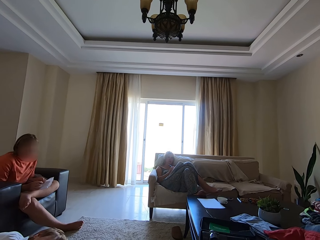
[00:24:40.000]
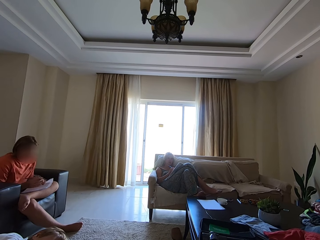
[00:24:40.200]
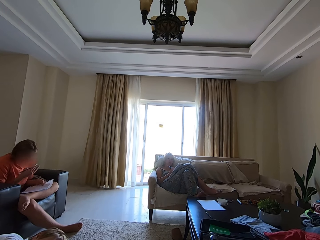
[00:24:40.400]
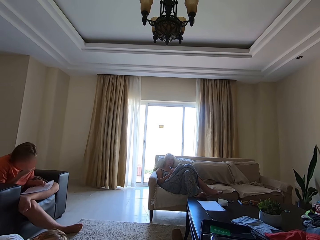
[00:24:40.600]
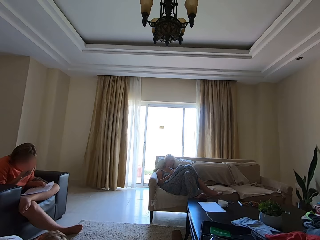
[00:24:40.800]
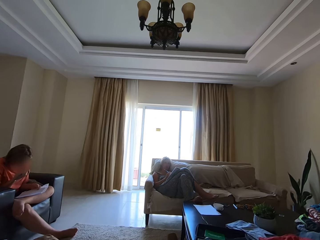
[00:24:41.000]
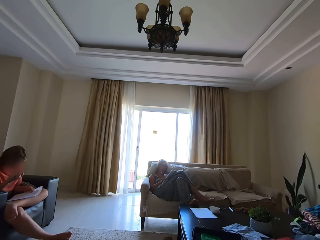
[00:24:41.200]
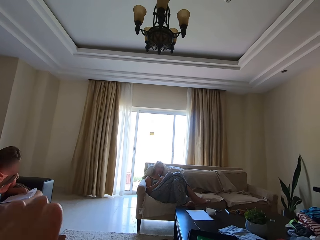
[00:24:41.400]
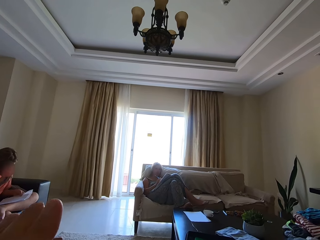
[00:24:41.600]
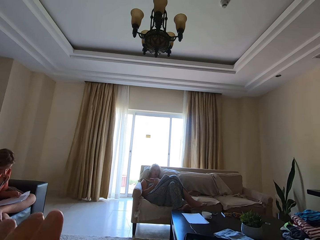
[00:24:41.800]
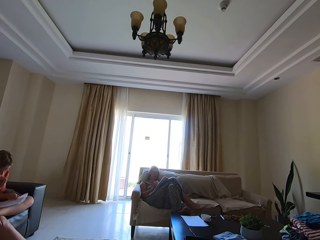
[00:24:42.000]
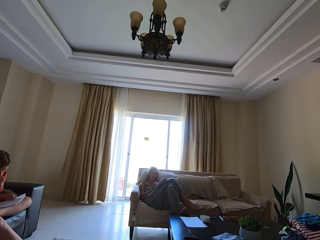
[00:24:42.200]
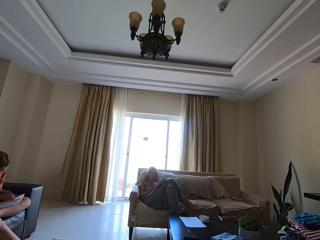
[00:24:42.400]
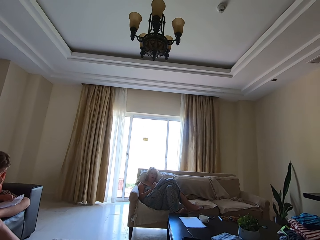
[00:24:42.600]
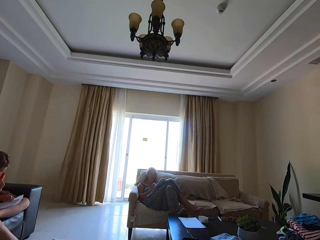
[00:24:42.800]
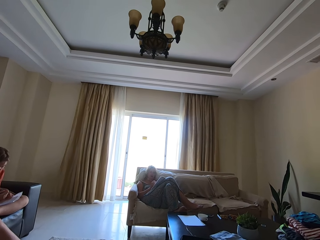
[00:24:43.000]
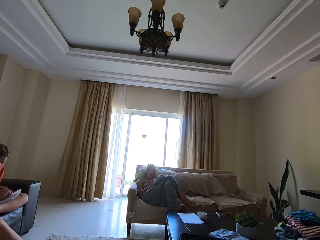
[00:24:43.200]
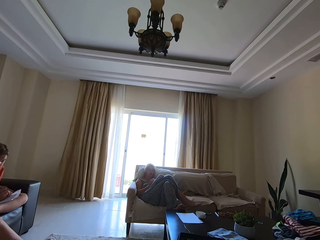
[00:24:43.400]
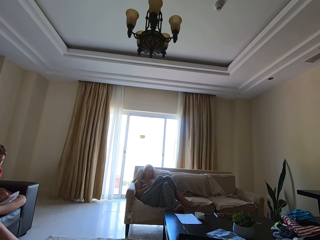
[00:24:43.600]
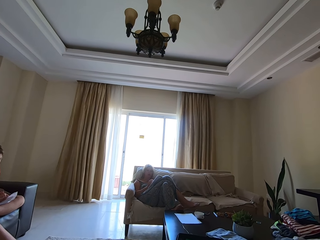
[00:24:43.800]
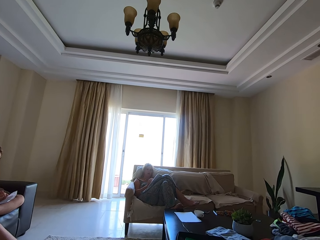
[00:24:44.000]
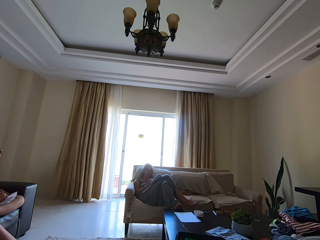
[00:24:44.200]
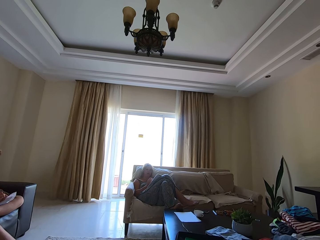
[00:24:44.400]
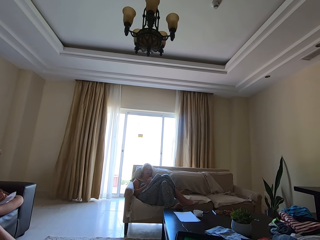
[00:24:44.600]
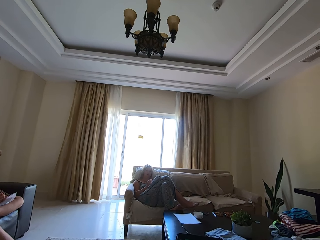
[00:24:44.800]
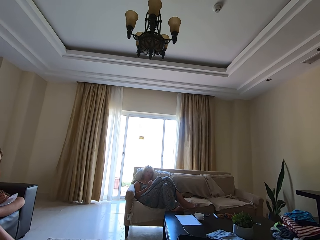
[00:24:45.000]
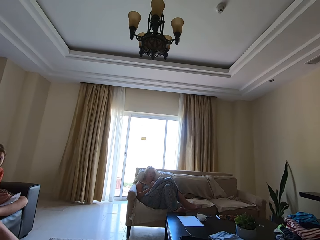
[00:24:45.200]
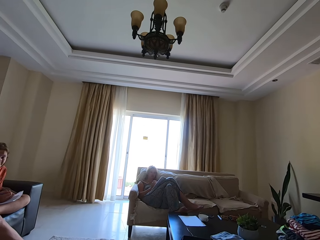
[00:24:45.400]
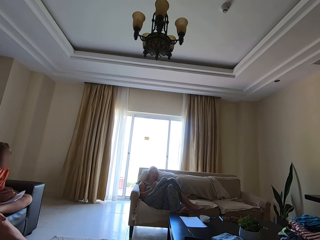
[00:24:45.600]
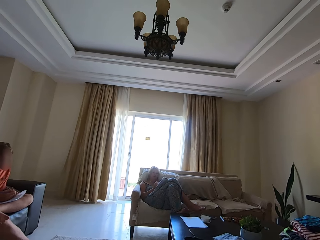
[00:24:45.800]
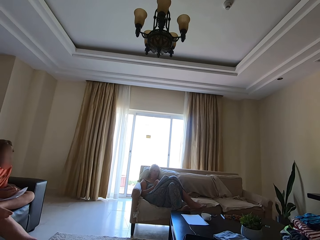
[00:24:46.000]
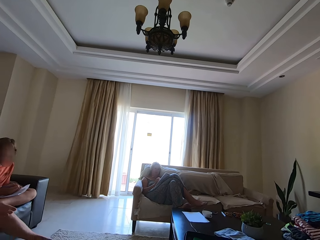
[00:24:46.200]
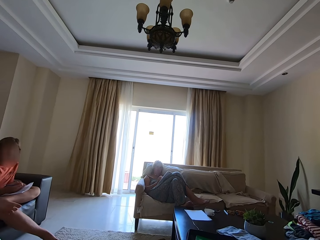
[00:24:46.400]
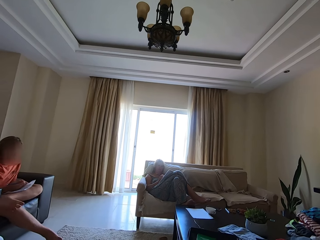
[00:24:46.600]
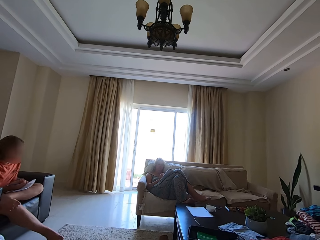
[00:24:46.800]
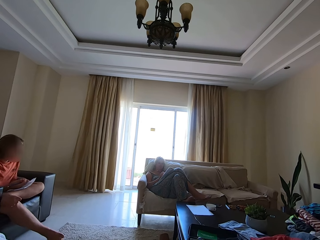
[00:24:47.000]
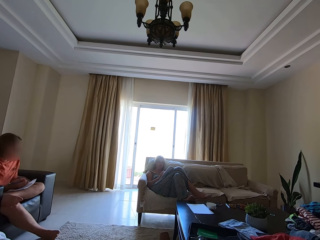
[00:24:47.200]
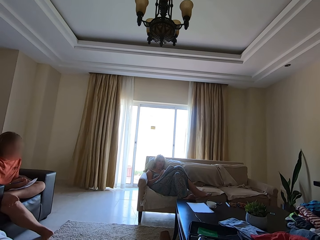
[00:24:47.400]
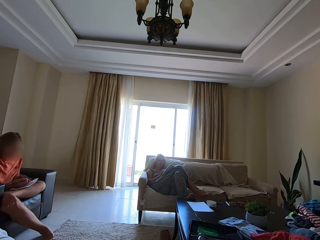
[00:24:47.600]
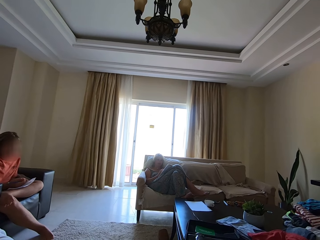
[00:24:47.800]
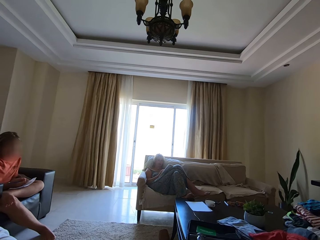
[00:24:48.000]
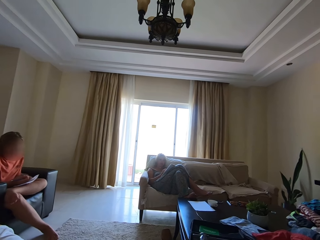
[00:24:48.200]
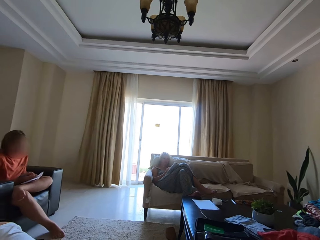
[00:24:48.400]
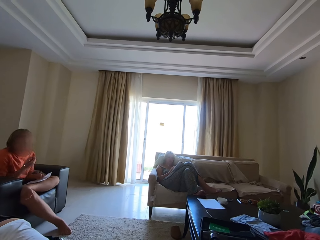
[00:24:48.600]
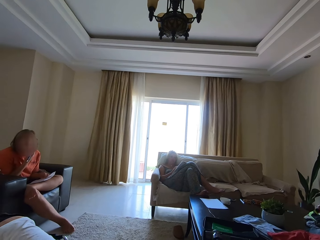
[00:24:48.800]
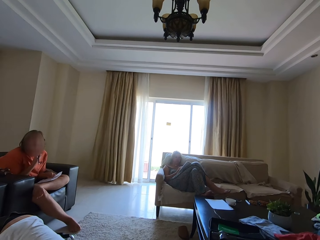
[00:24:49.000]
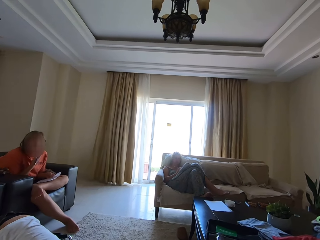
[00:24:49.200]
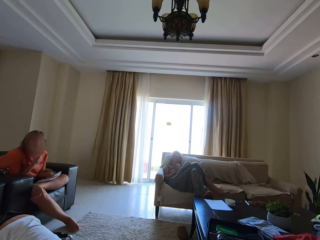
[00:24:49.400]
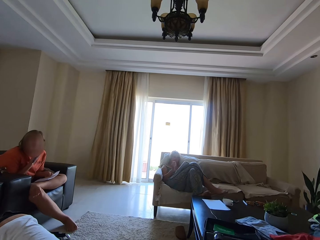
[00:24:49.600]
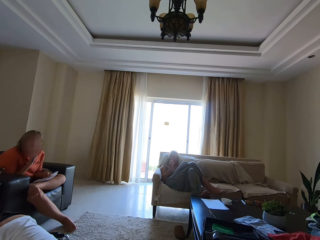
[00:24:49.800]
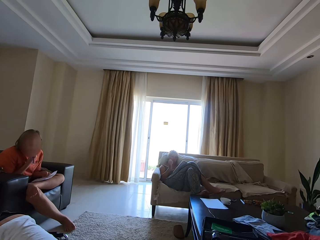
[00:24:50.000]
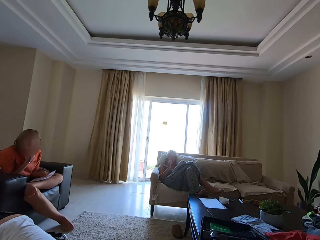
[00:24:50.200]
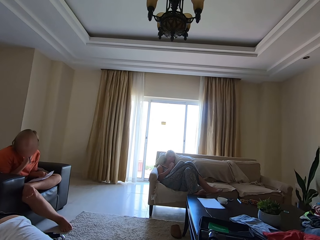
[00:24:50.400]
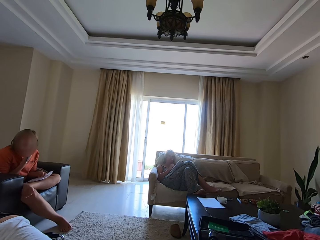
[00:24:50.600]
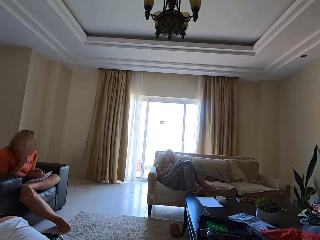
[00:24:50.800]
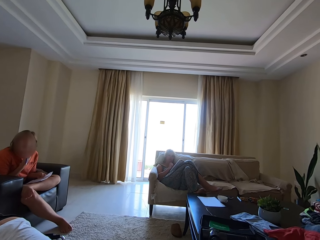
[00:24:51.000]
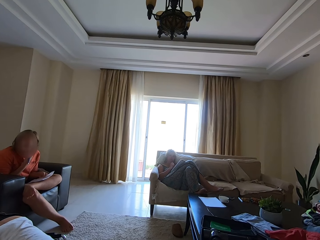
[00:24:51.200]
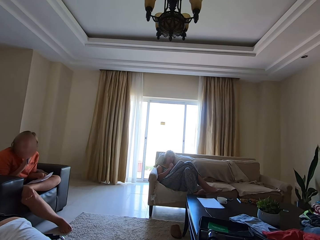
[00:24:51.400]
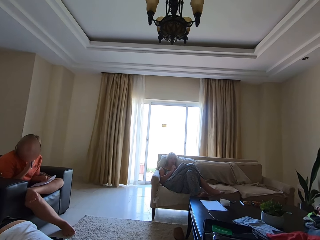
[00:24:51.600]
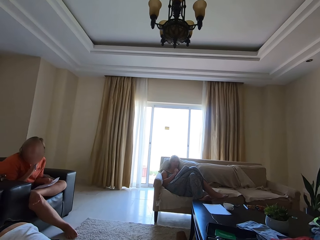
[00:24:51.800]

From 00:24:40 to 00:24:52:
A person talks. The person touches the face. The camera wearer talks and lifts a hand. The person touches the face. The camera wearer sways a hand.

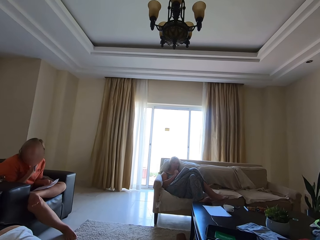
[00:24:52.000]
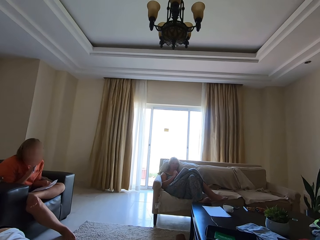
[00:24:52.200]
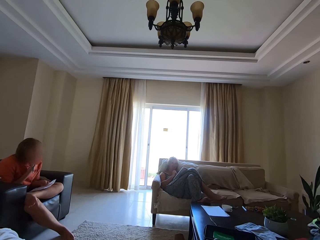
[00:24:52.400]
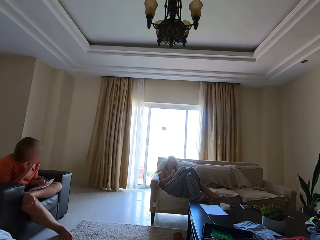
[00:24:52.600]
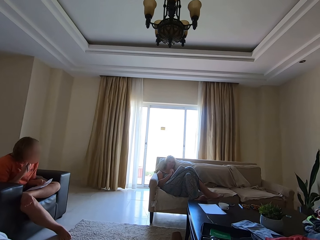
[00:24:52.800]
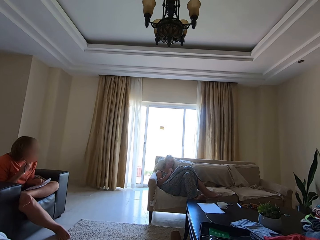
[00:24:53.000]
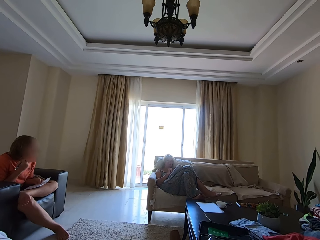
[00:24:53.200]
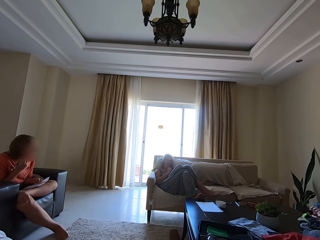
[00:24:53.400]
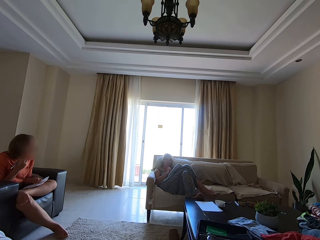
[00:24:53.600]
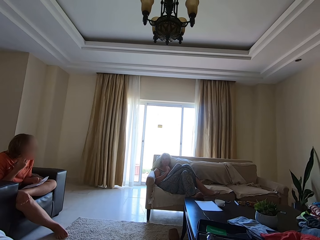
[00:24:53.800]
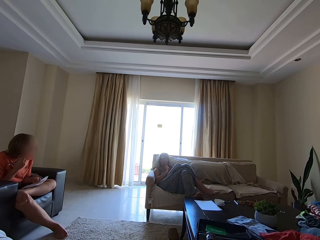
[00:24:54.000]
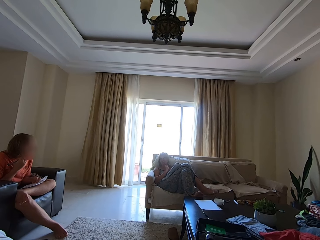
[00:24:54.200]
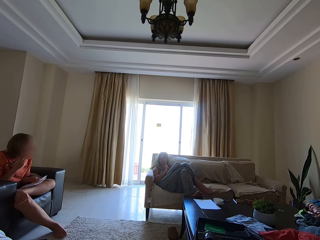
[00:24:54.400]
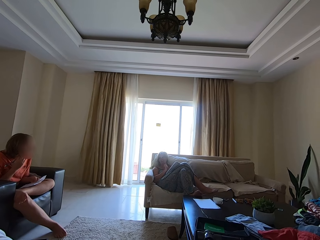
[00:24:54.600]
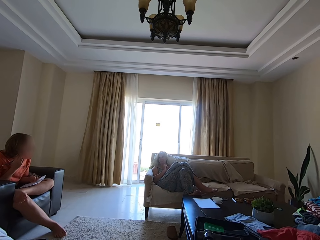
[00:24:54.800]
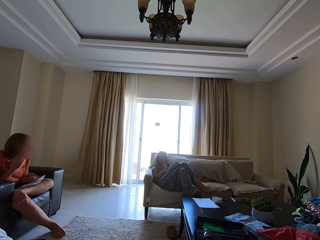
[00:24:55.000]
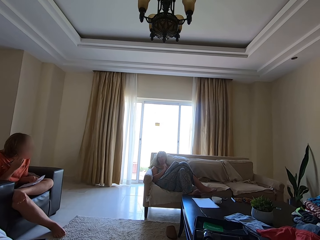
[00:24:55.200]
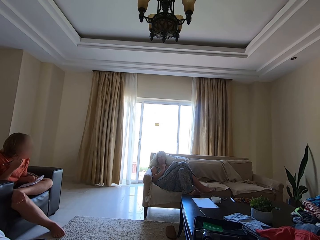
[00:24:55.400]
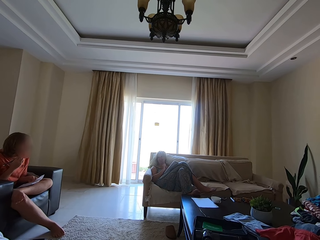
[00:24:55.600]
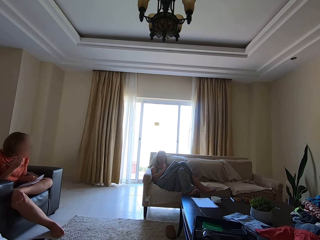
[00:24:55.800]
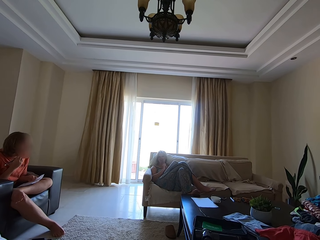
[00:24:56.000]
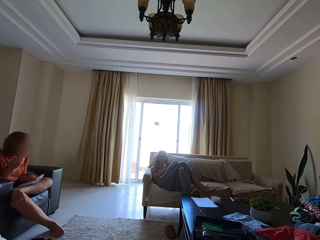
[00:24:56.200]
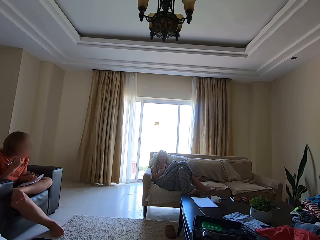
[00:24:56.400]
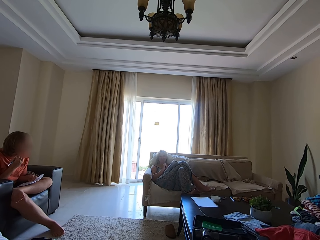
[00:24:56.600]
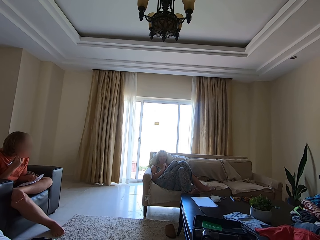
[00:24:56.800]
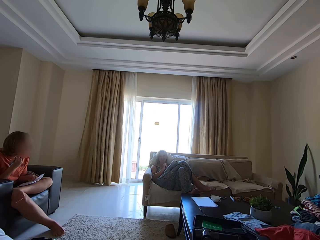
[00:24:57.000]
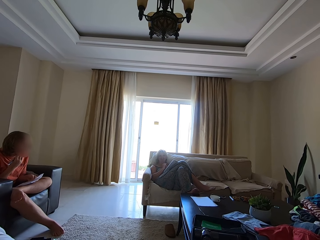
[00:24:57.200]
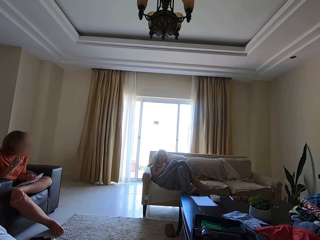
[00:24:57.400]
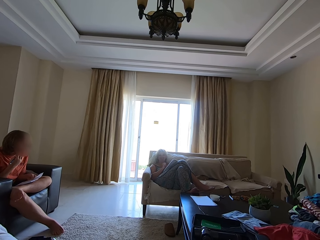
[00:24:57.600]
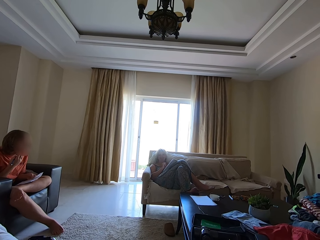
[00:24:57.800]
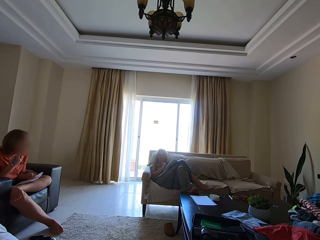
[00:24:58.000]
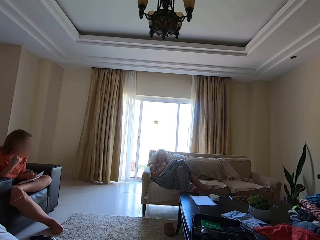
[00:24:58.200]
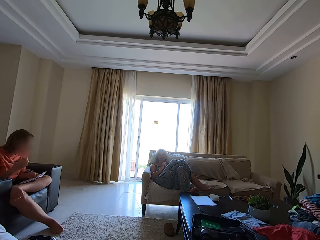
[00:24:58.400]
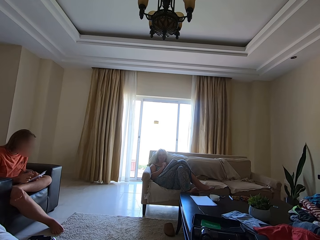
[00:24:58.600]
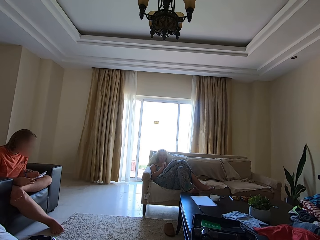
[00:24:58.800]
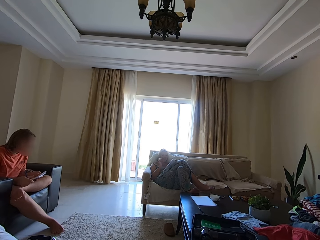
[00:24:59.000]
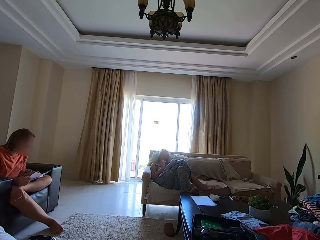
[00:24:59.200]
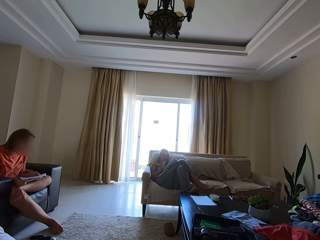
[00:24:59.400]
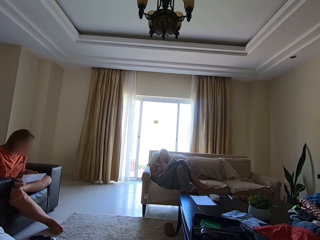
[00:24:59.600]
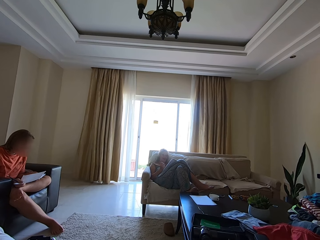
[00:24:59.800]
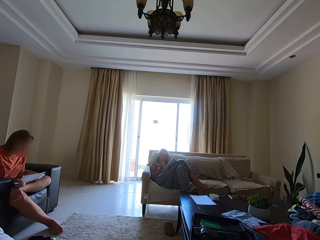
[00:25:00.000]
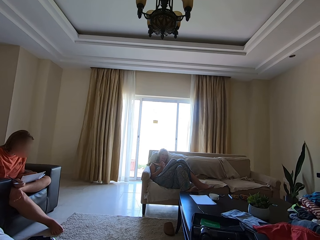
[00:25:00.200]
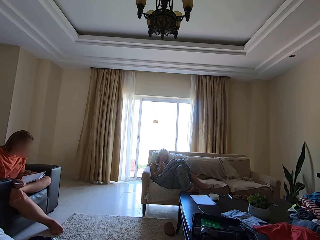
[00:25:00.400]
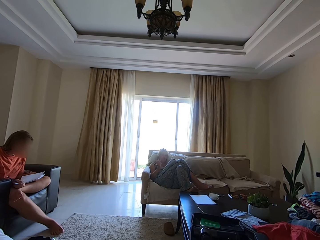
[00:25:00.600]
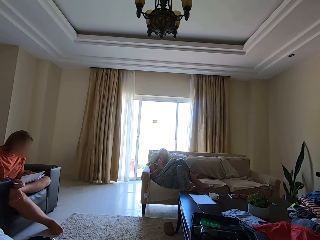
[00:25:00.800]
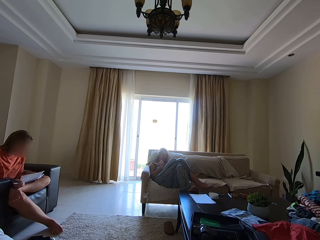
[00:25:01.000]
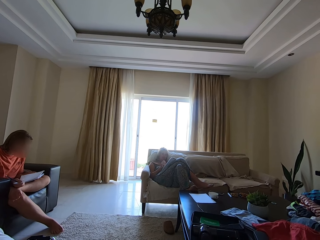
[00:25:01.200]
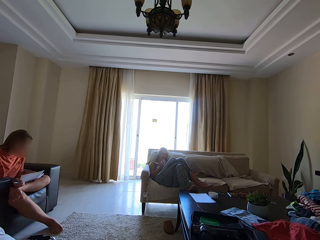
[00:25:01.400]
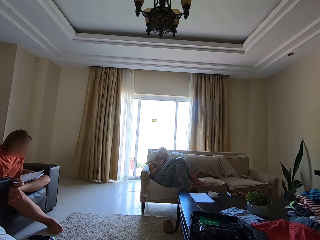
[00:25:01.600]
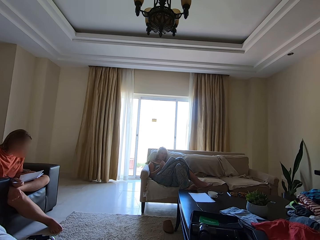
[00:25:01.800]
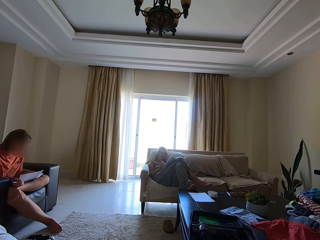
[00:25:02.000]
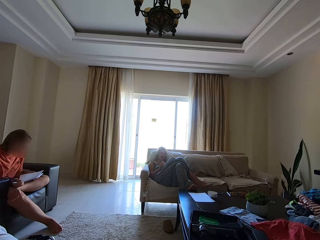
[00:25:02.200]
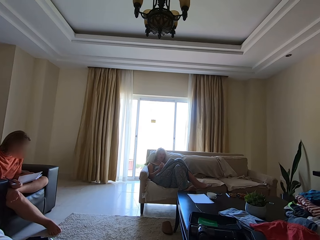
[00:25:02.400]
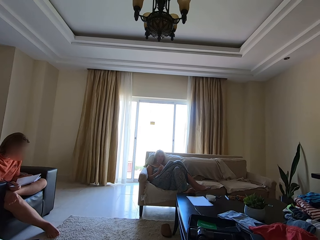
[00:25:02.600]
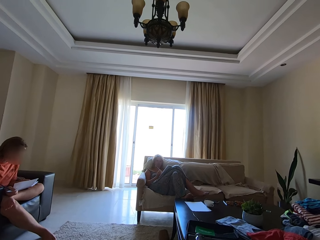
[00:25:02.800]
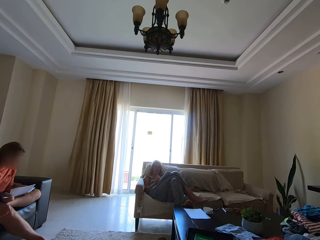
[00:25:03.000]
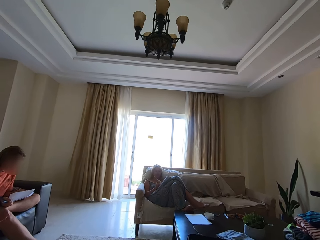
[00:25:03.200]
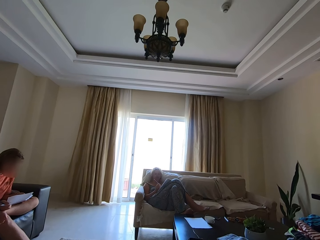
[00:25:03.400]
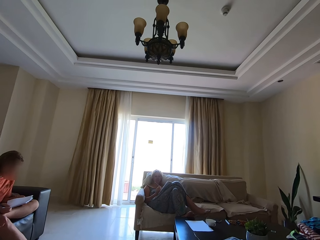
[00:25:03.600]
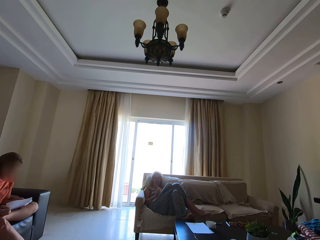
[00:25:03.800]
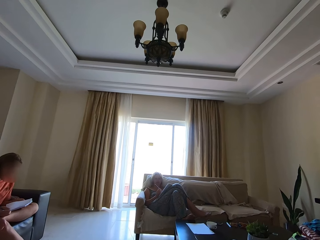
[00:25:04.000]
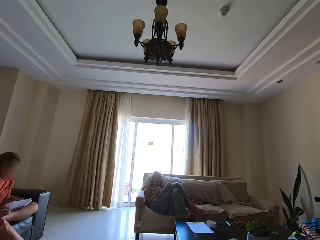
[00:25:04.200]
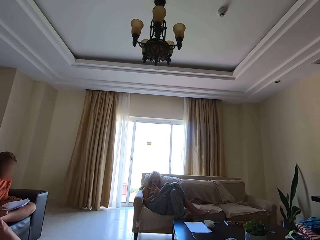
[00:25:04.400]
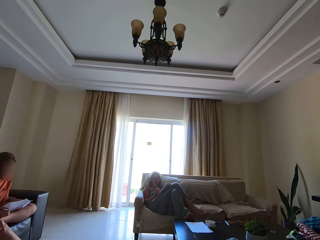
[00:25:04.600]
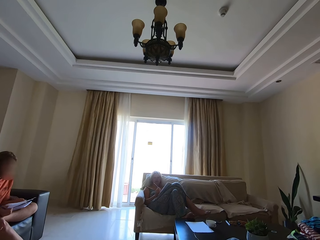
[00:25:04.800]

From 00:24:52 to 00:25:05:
A person talks. Another person talks. A person lifts a paper. The camera wearer talks.
